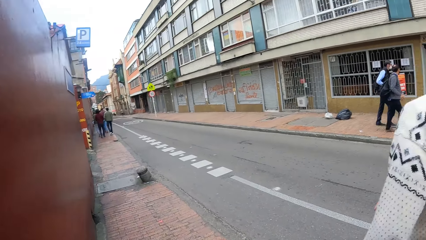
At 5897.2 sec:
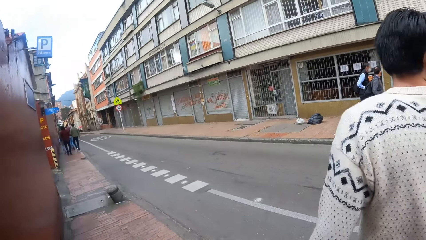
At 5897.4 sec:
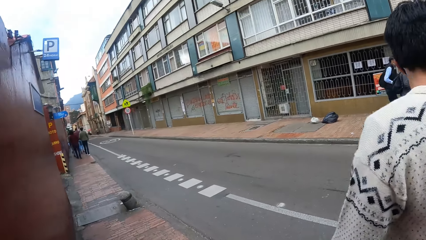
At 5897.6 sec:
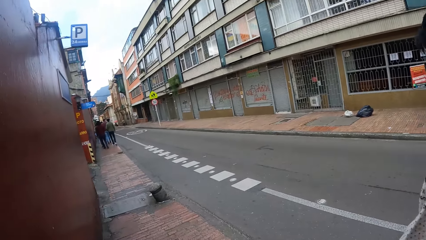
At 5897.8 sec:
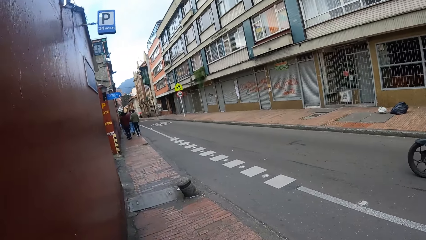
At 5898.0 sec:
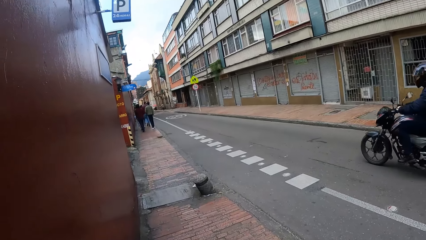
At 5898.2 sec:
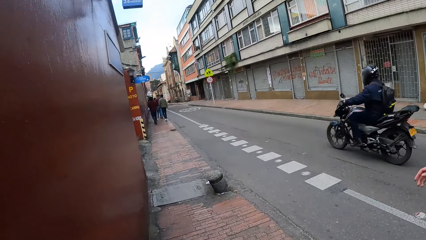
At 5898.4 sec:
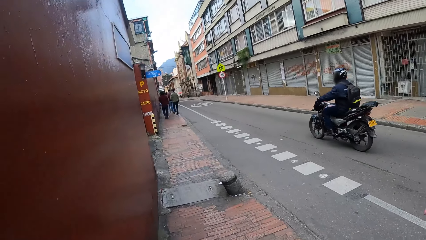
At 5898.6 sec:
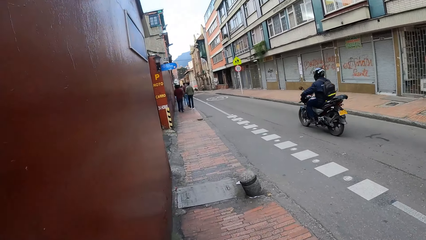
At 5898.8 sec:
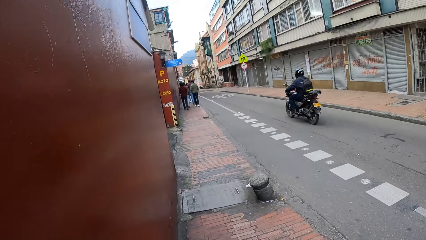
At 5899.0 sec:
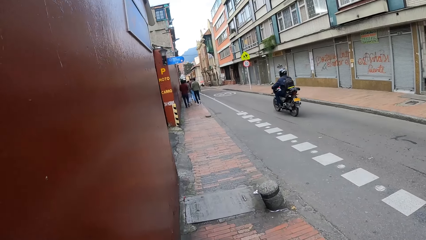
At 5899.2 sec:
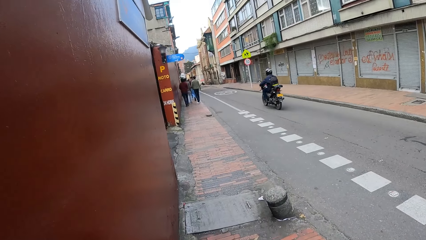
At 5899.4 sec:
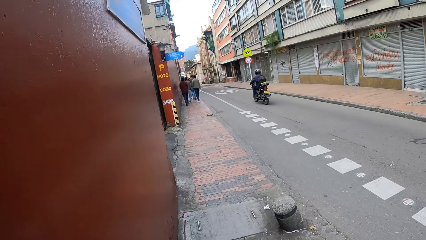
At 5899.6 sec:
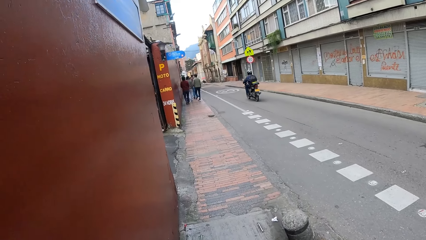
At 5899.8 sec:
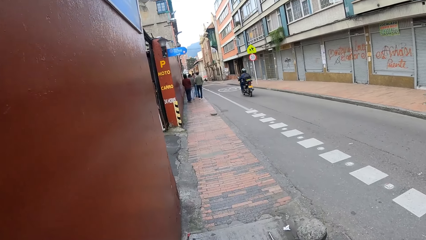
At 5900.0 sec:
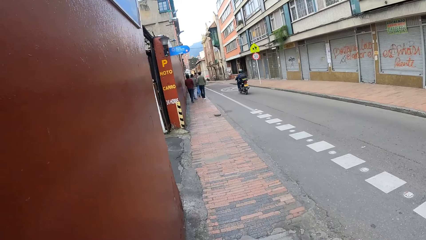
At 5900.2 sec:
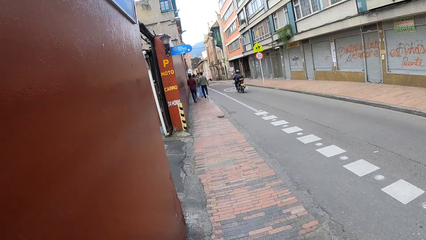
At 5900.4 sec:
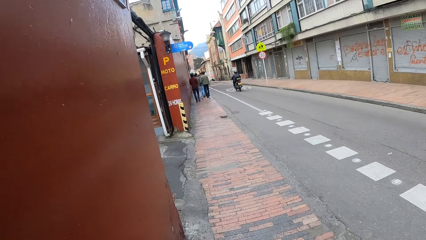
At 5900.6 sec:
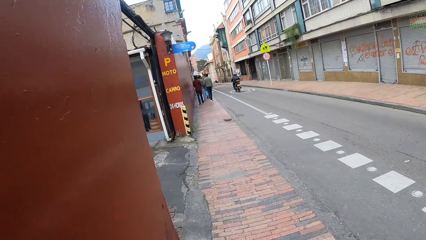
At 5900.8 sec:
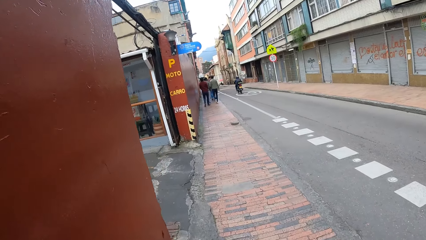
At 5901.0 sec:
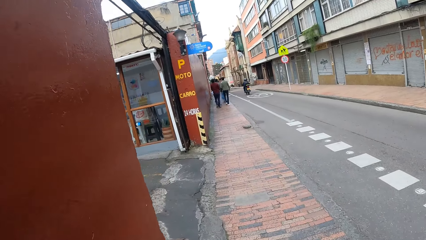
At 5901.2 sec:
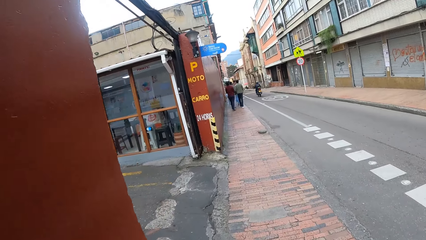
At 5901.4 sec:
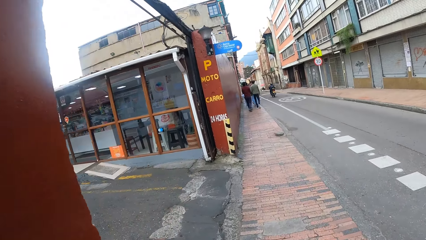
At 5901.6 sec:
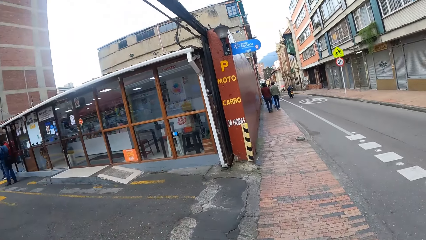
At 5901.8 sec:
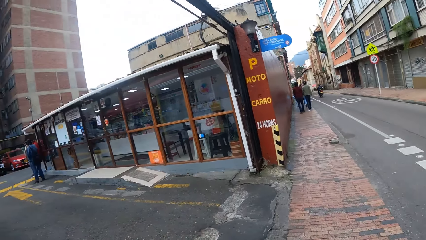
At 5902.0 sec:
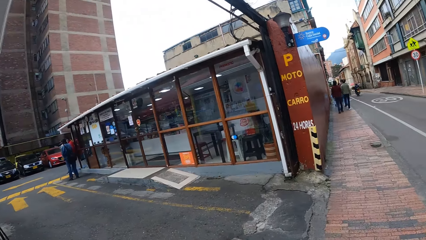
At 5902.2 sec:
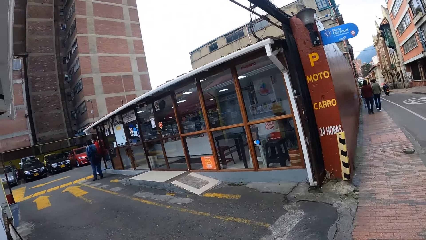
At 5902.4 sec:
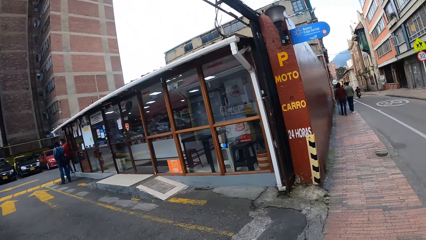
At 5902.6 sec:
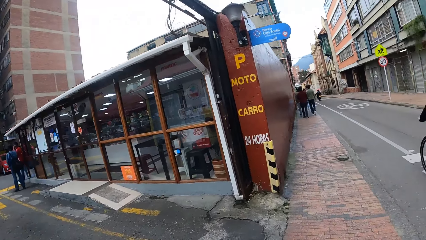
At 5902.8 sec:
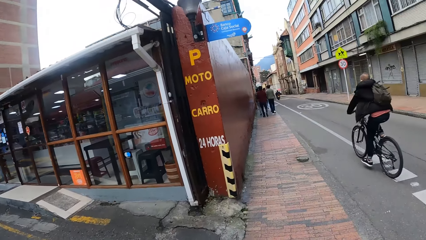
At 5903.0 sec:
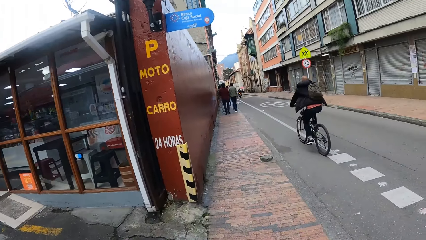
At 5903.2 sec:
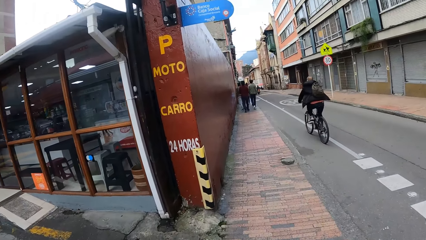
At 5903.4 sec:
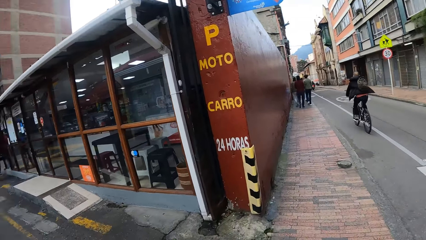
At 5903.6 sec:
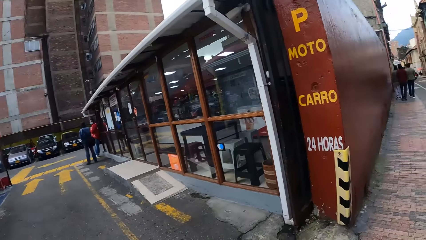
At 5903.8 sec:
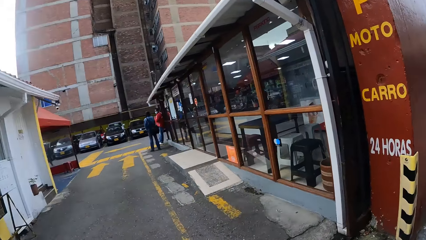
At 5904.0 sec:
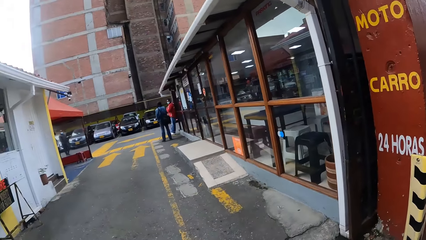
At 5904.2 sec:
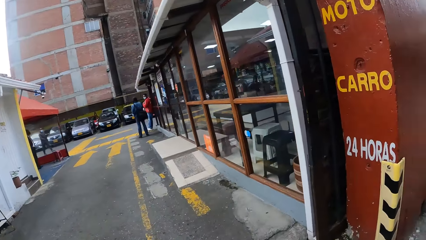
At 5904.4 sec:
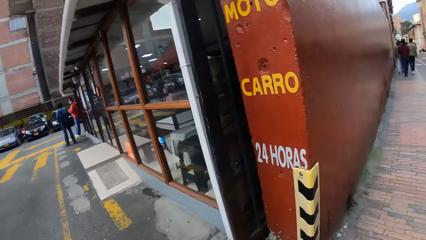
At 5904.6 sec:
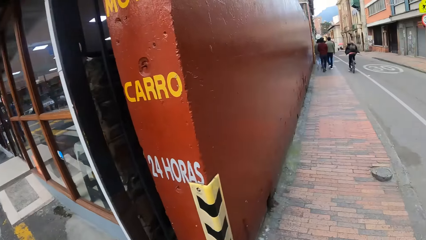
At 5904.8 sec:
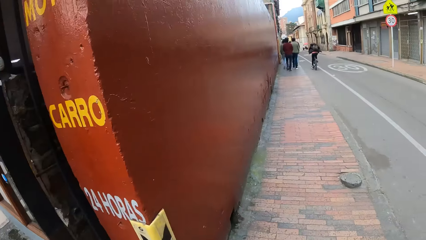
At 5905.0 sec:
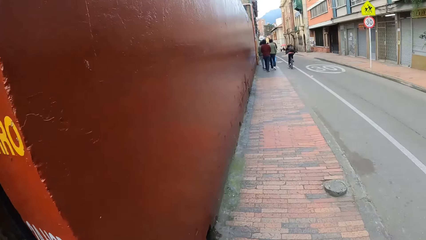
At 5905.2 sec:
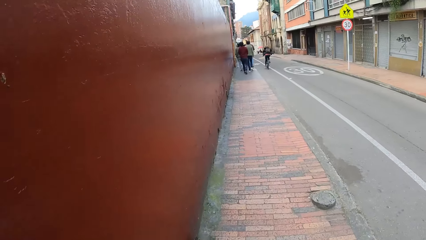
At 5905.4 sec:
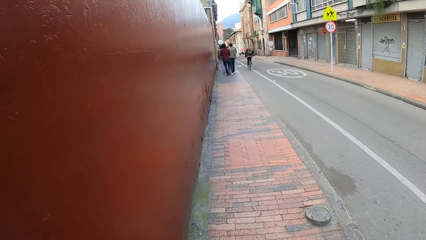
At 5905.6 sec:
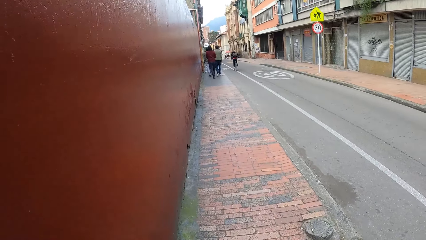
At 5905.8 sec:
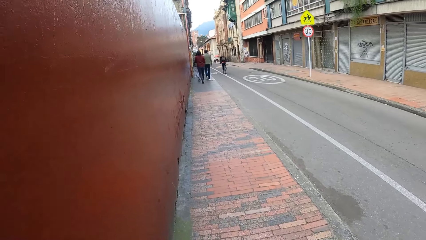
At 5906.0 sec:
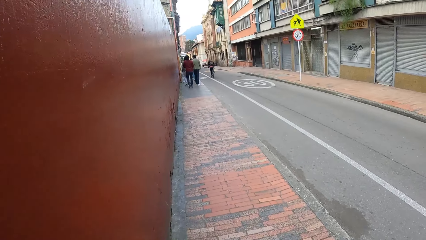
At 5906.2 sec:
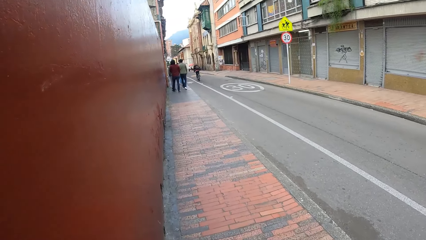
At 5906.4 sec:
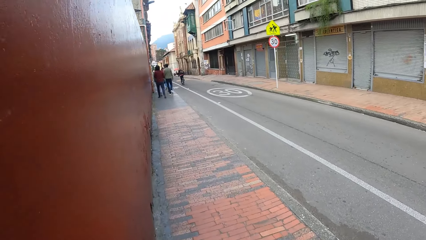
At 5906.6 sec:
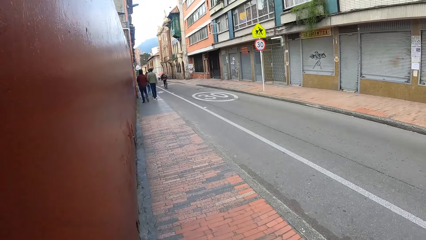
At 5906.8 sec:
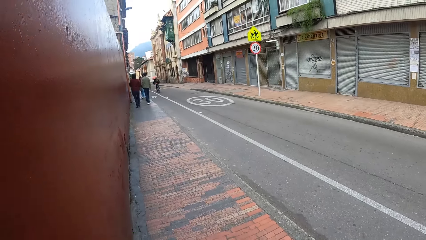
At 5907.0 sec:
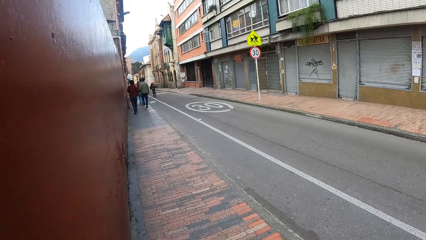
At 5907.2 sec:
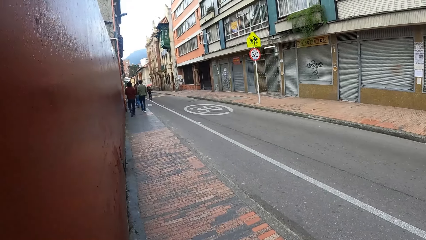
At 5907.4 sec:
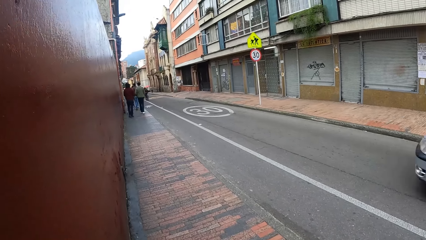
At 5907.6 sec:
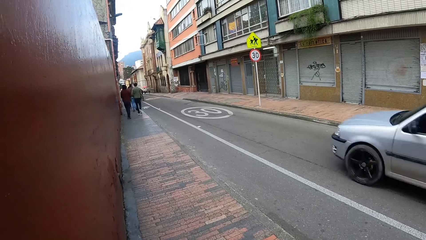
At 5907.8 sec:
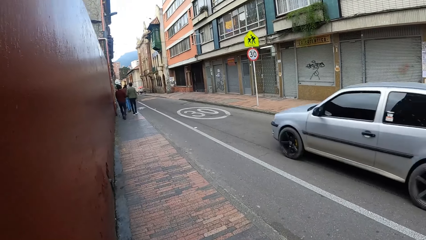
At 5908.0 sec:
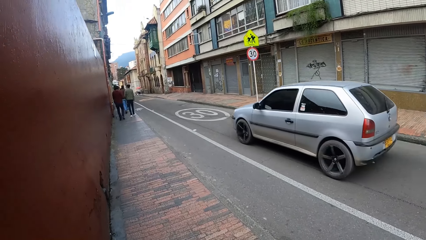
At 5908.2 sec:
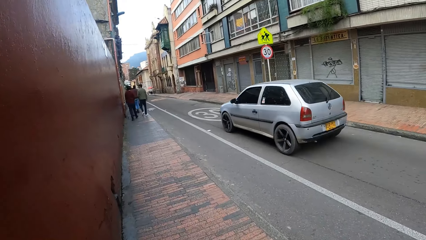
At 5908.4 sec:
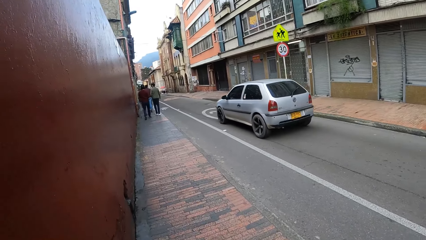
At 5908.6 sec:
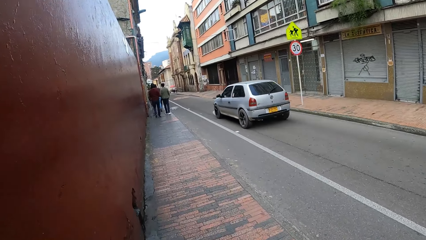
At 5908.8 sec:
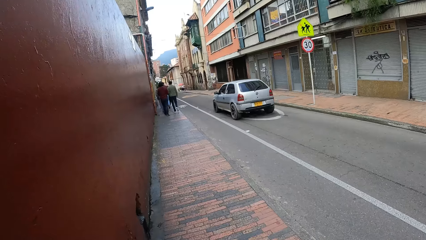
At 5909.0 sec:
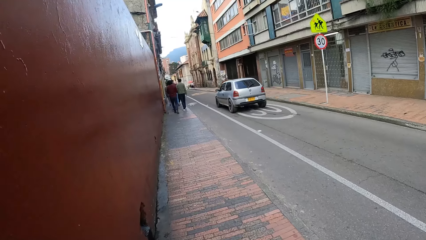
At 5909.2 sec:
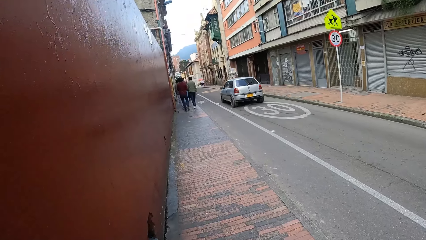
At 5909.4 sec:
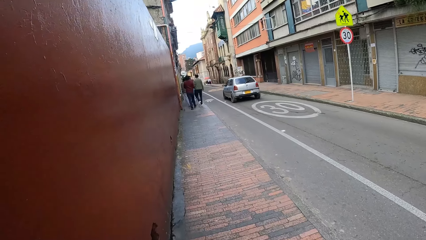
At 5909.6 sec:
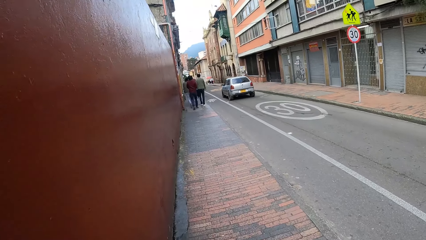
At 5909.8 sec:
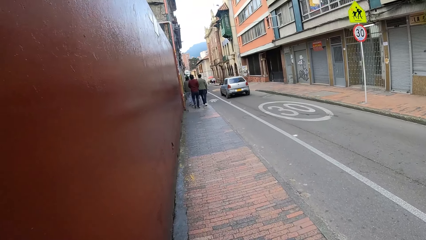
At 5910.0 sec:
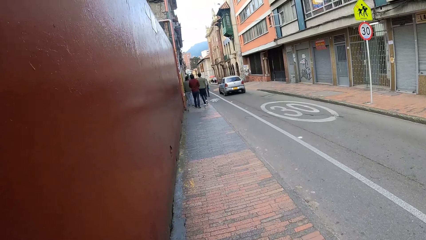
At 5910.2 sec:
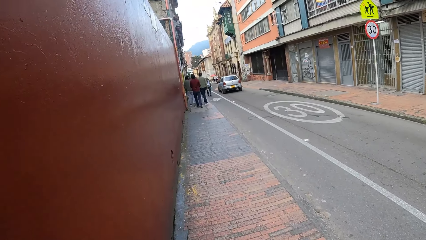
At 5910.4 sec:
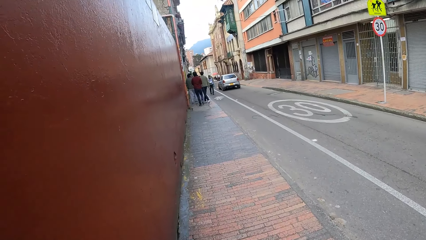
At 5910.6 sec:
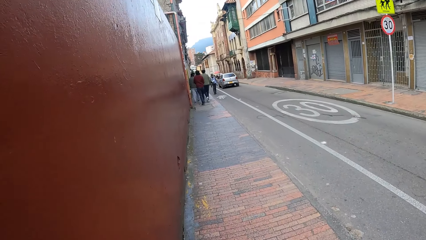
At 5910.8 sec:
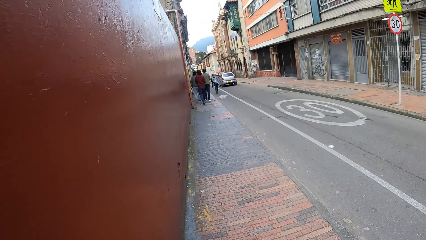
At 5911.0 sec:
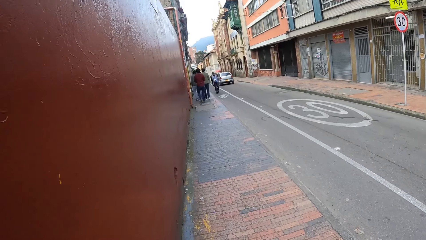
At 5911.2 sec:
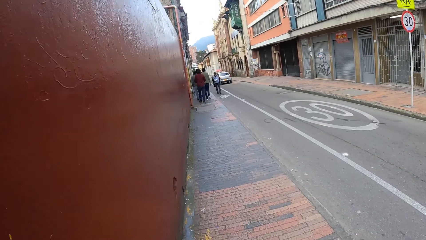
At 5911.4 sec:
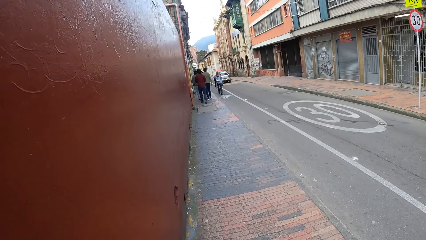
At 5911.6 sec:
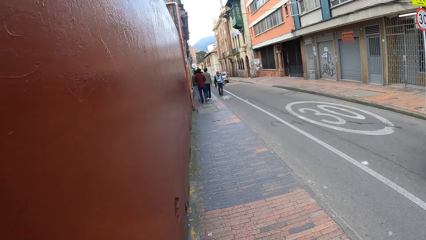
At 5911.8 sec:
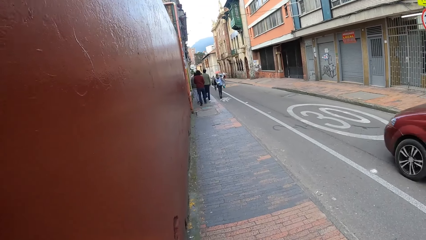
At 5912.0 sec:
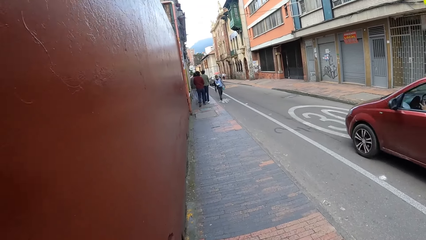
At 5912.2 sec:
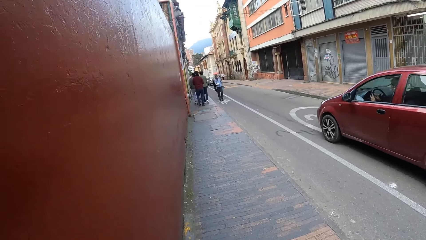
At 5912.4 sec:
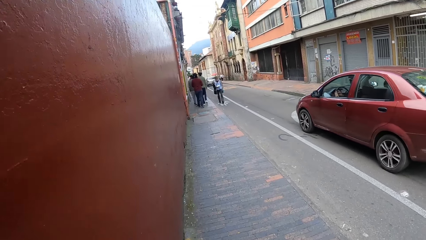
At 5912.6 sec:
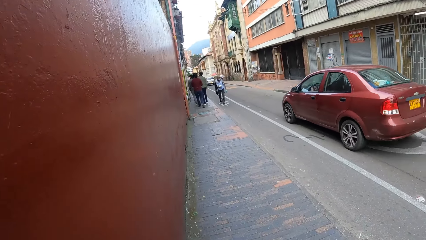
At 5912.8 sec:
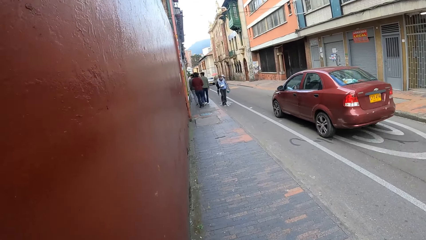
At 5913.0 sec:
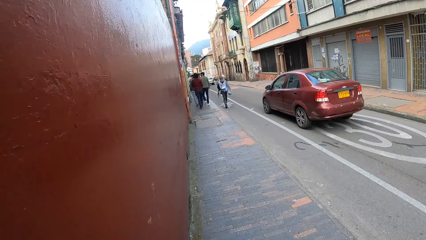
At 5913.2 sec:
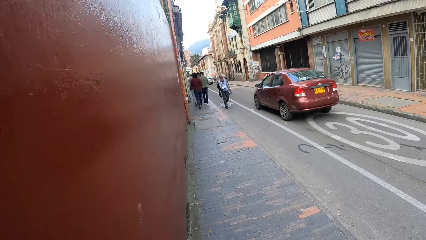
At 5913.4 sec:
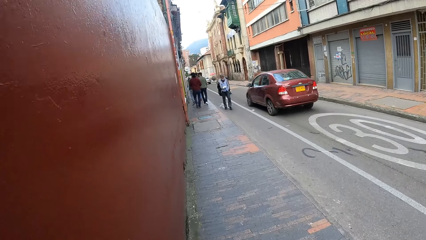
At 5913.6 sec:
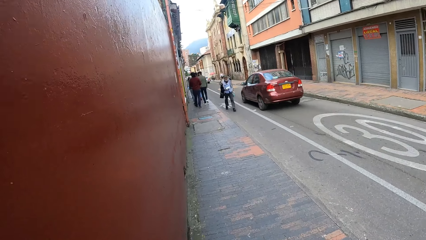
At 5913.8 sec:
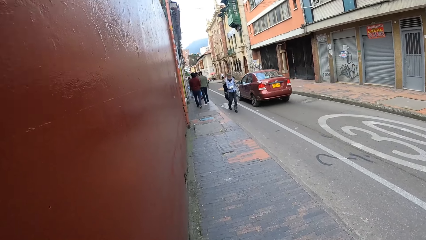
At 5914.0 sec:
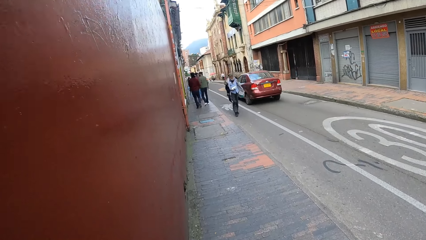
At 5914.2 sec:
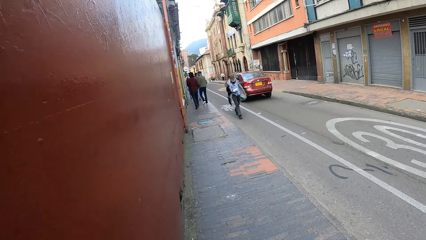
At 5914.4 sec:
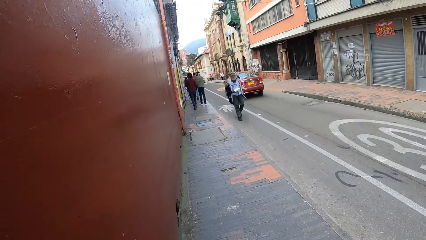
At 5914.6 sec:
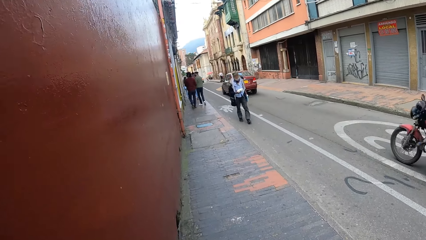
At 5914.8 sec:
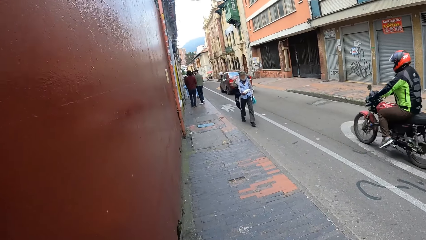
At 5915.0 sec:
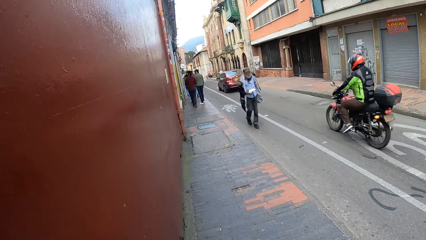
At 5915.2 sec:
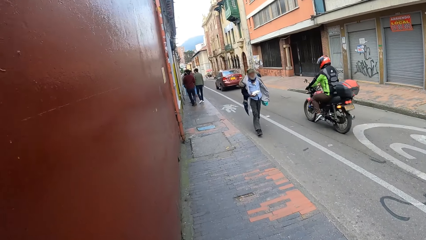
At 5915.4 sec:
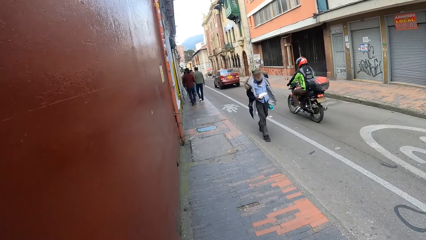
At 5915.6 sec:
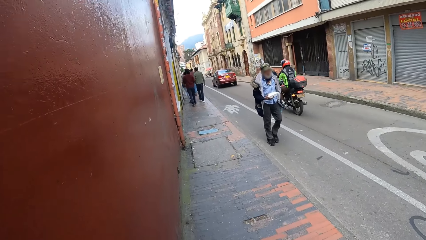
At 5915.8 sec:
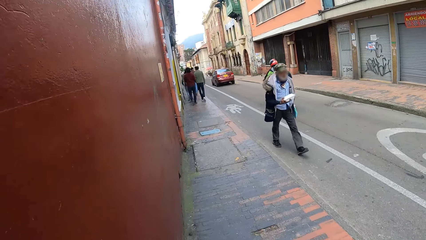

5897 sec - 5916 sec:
The camera wearer looks at a man. They walk on a pavement. They look on the left. They look at parked cars. They walk on the pavement. A silver car drives past the camera wearer. A wine car drives past the camera wearer.
